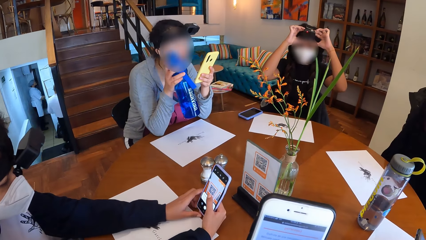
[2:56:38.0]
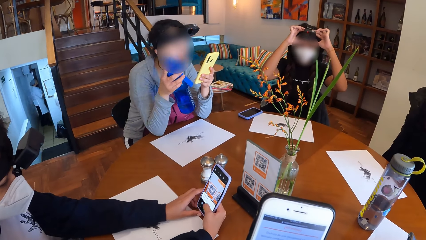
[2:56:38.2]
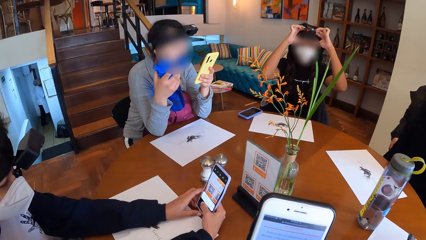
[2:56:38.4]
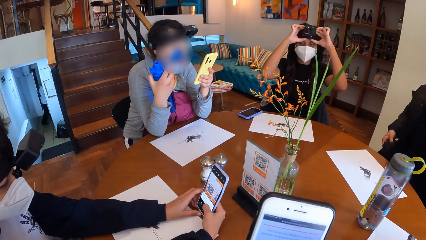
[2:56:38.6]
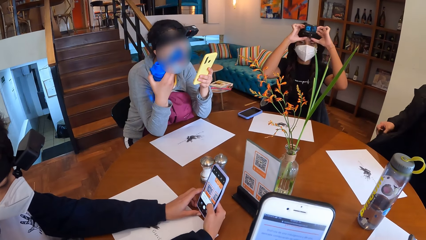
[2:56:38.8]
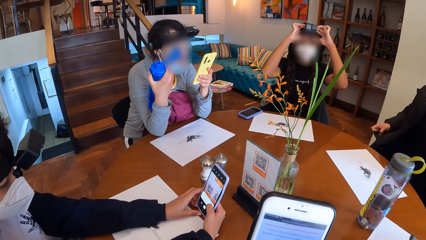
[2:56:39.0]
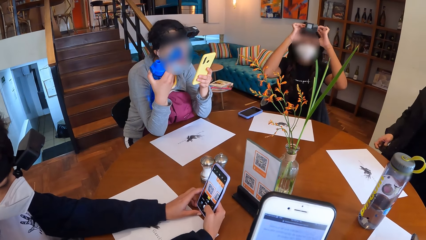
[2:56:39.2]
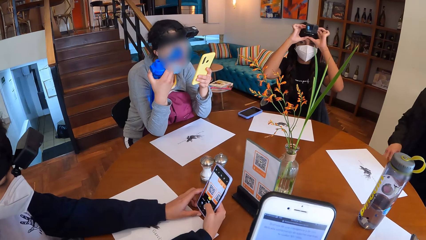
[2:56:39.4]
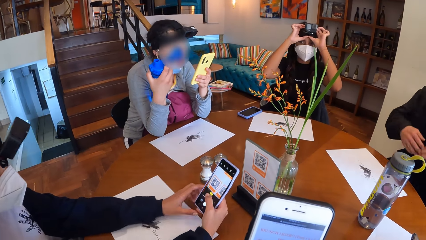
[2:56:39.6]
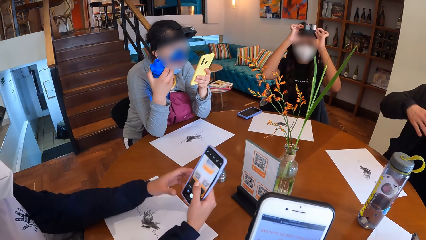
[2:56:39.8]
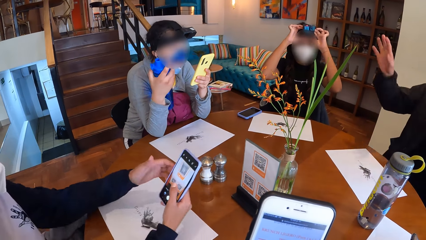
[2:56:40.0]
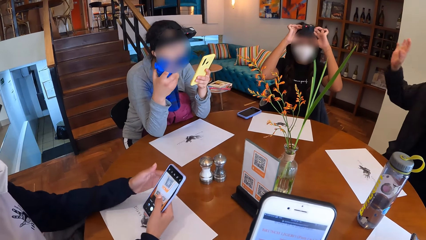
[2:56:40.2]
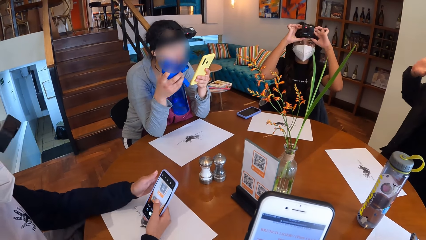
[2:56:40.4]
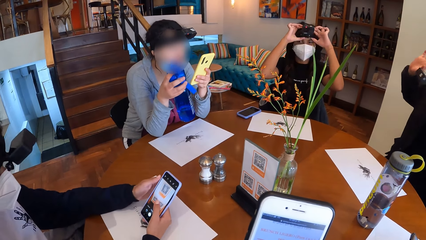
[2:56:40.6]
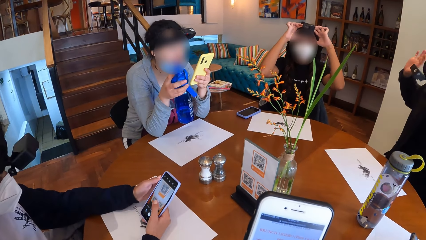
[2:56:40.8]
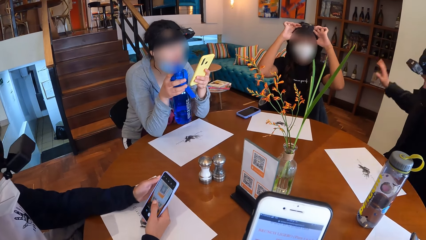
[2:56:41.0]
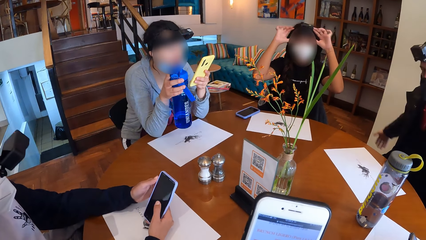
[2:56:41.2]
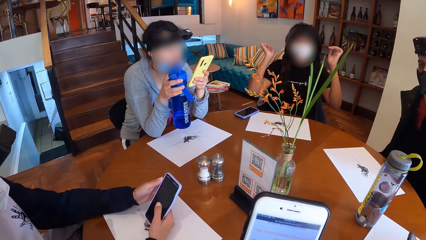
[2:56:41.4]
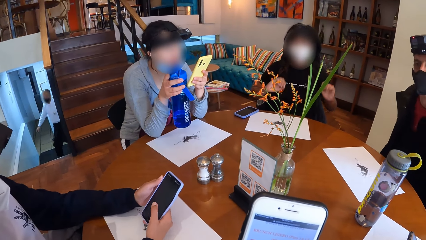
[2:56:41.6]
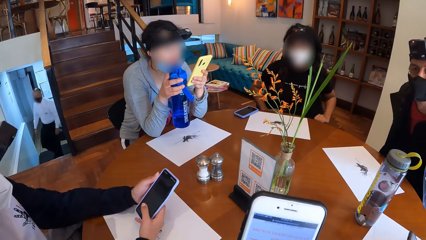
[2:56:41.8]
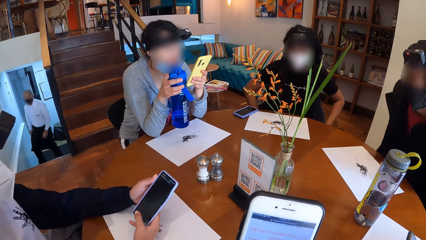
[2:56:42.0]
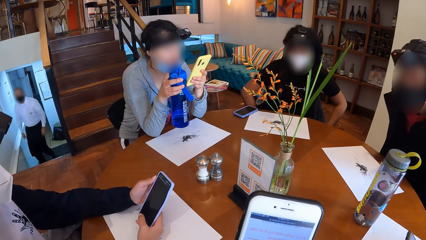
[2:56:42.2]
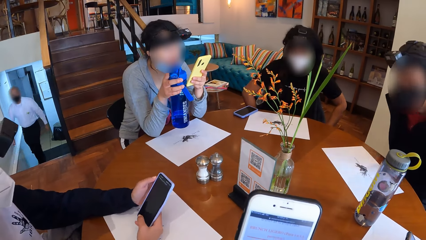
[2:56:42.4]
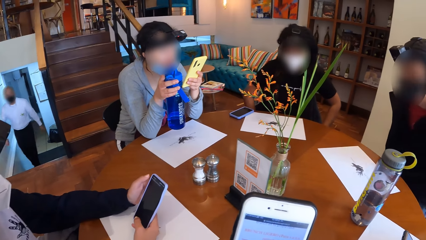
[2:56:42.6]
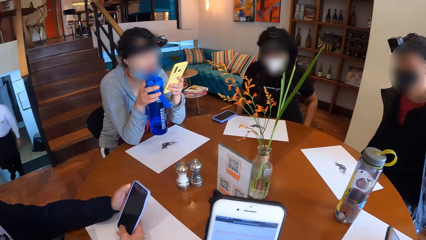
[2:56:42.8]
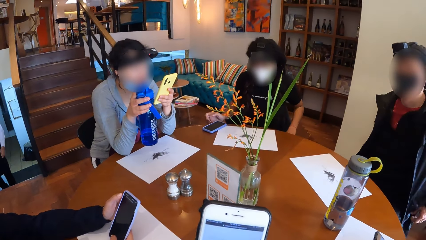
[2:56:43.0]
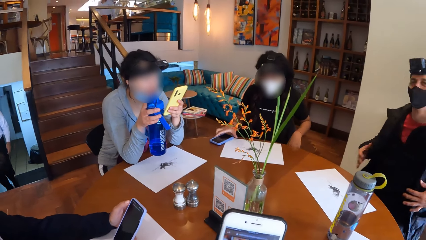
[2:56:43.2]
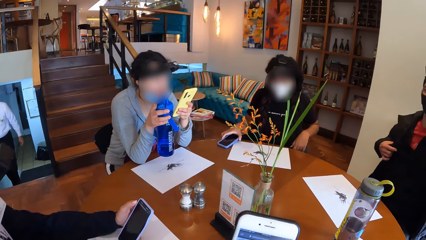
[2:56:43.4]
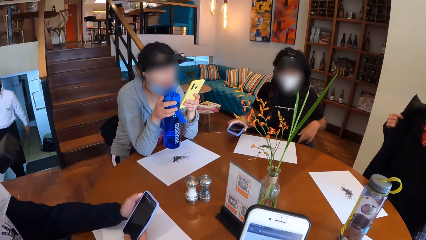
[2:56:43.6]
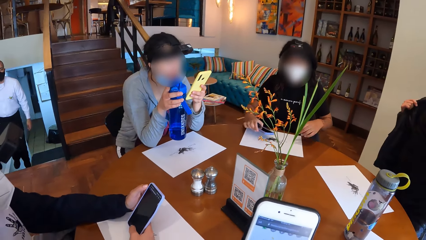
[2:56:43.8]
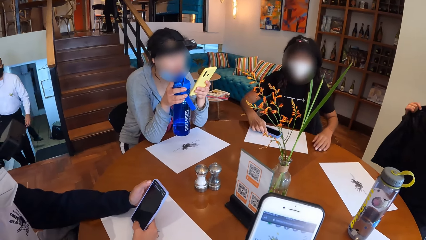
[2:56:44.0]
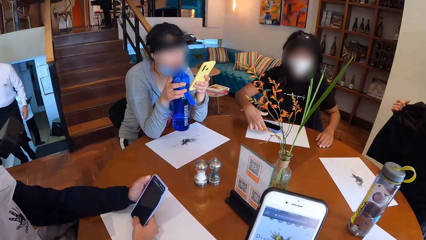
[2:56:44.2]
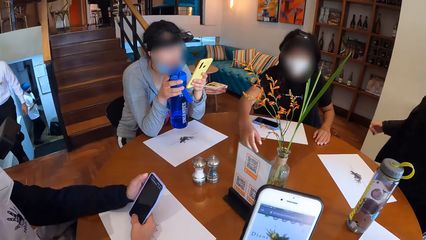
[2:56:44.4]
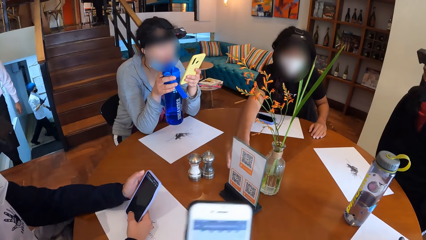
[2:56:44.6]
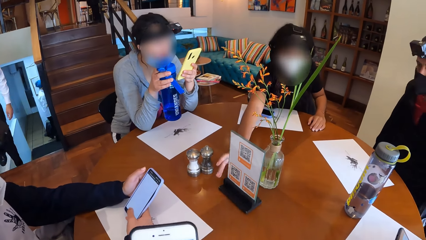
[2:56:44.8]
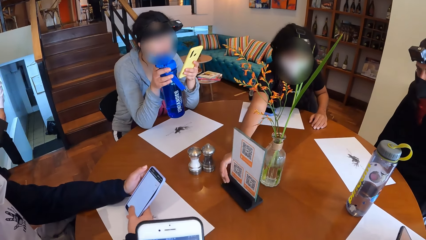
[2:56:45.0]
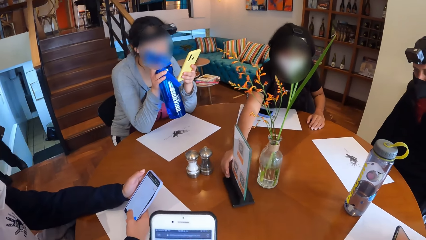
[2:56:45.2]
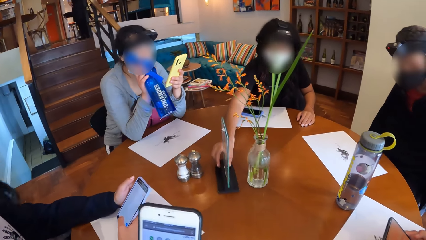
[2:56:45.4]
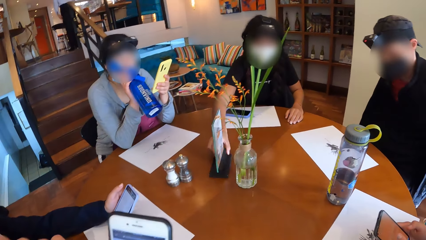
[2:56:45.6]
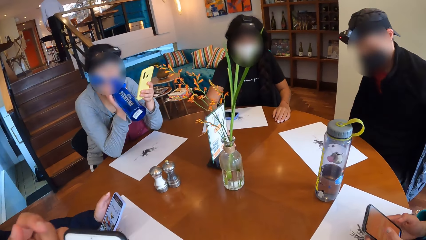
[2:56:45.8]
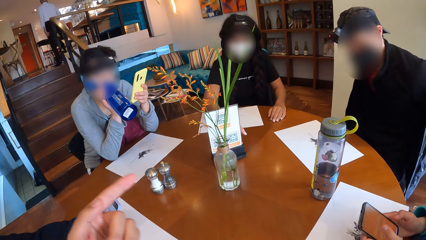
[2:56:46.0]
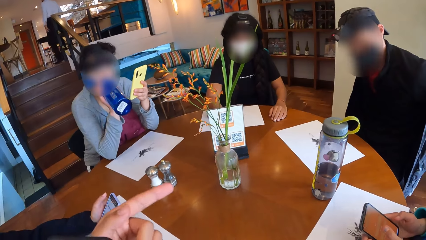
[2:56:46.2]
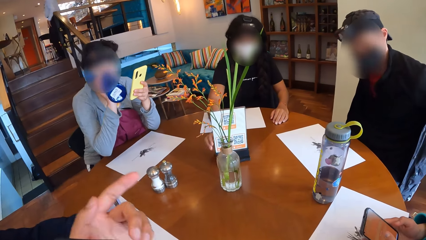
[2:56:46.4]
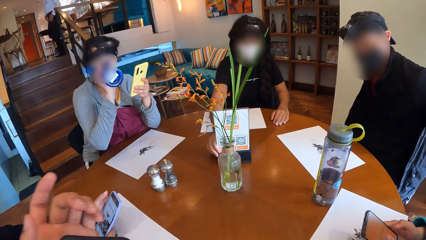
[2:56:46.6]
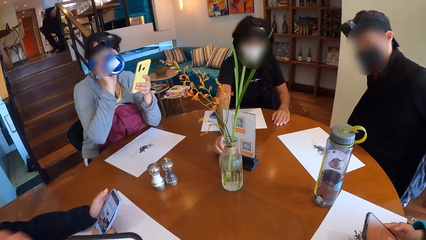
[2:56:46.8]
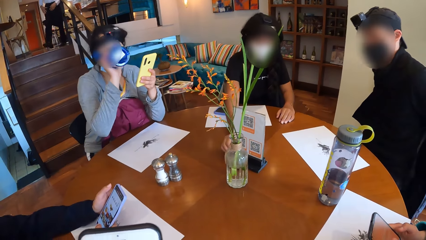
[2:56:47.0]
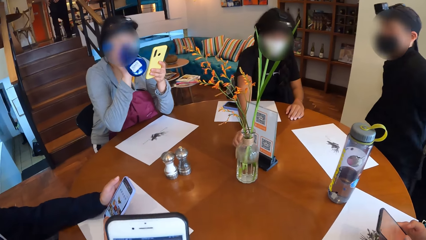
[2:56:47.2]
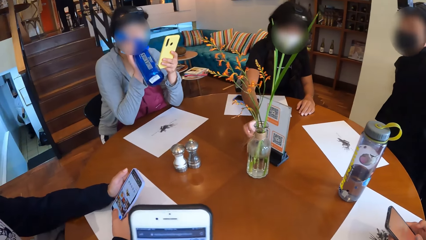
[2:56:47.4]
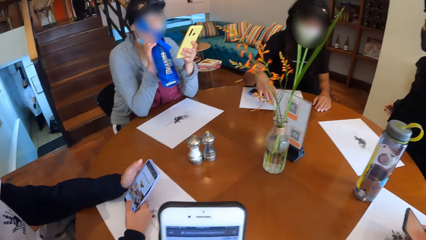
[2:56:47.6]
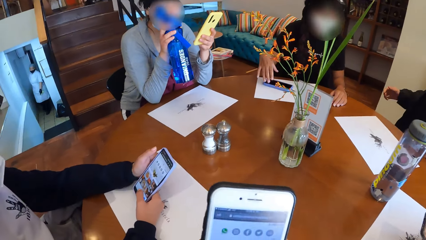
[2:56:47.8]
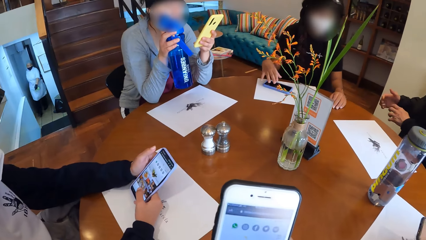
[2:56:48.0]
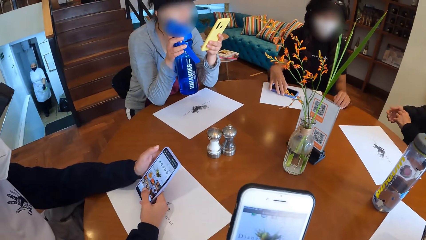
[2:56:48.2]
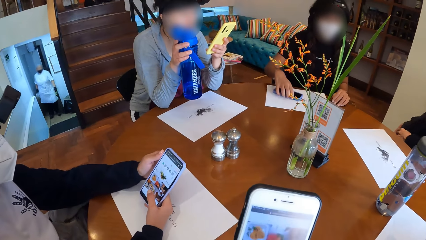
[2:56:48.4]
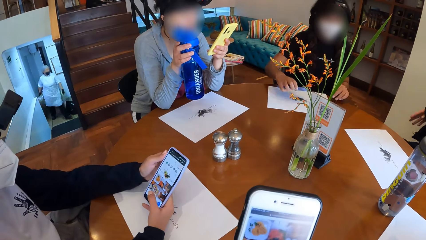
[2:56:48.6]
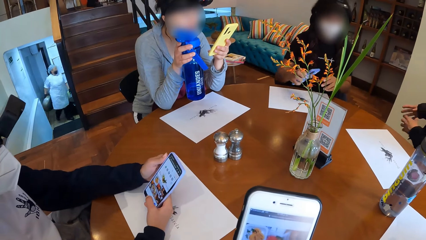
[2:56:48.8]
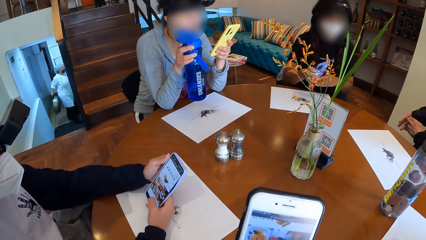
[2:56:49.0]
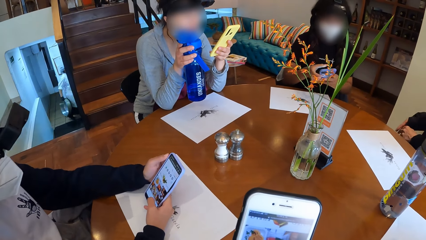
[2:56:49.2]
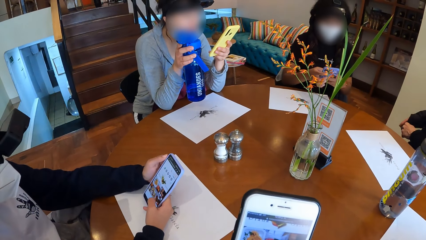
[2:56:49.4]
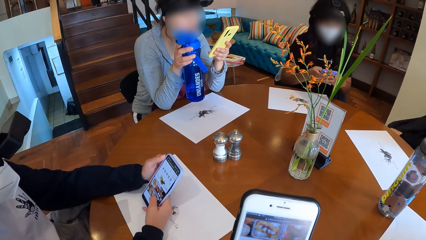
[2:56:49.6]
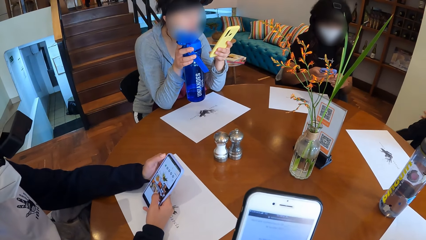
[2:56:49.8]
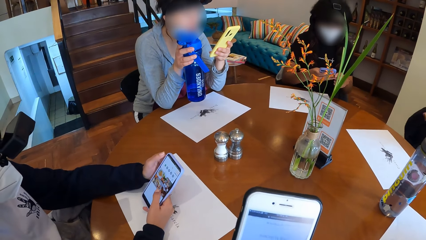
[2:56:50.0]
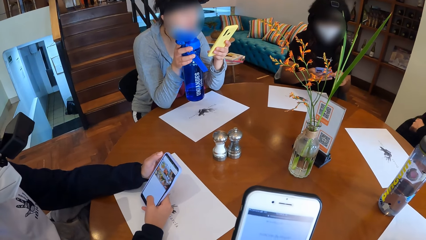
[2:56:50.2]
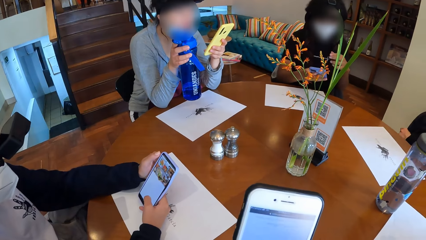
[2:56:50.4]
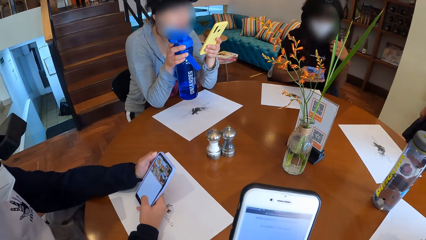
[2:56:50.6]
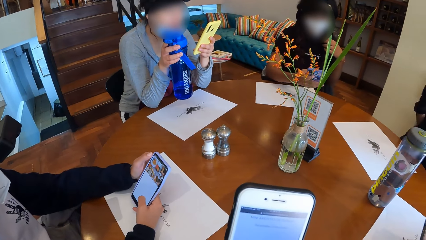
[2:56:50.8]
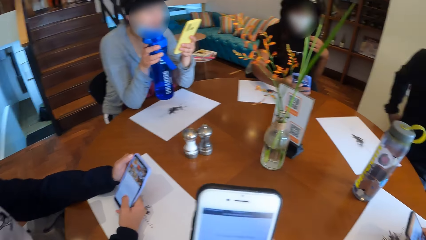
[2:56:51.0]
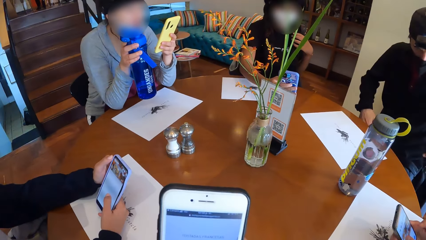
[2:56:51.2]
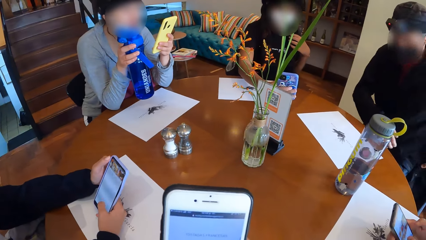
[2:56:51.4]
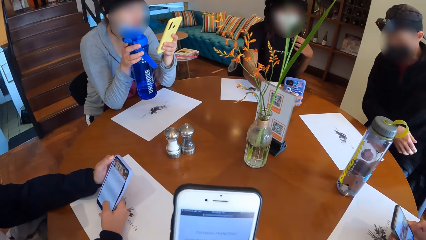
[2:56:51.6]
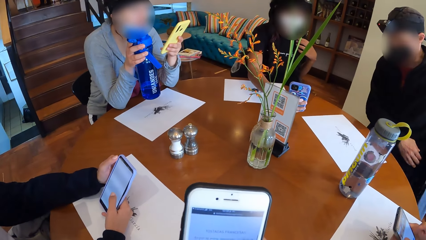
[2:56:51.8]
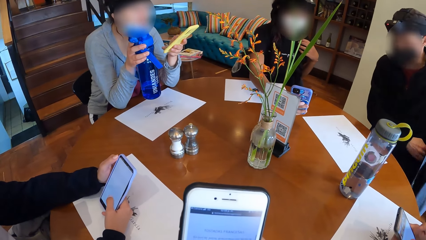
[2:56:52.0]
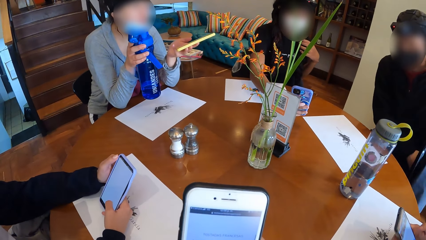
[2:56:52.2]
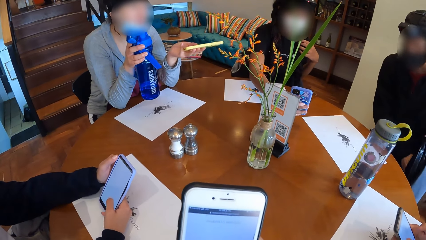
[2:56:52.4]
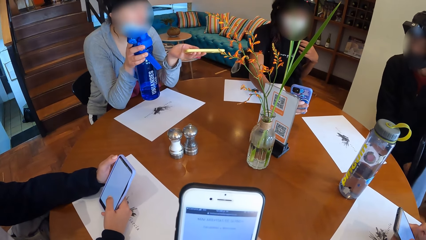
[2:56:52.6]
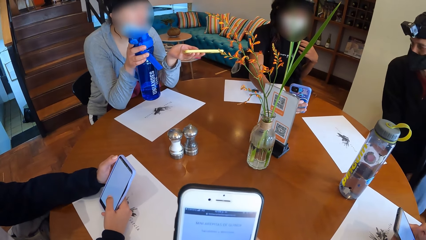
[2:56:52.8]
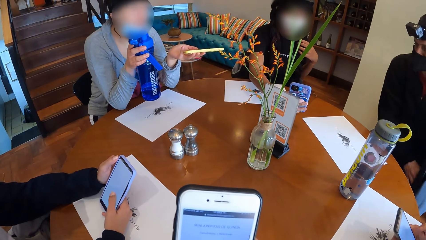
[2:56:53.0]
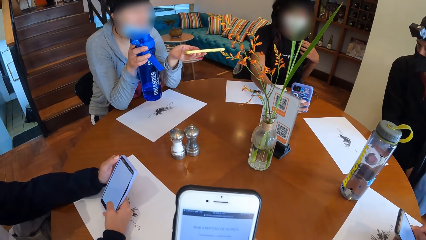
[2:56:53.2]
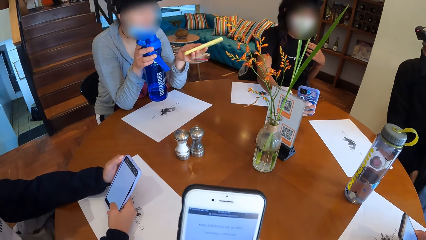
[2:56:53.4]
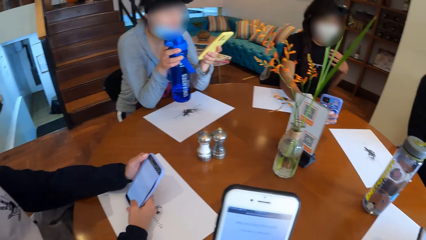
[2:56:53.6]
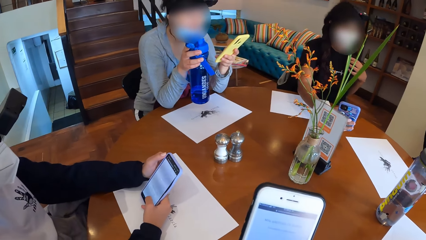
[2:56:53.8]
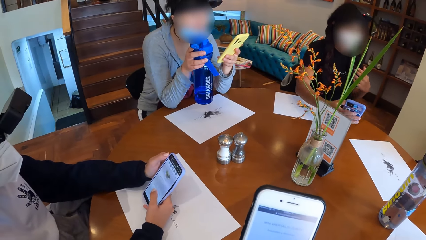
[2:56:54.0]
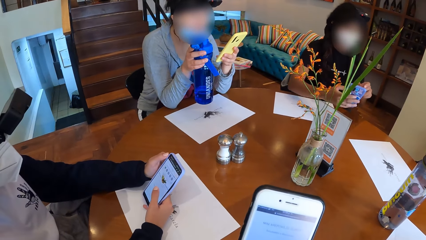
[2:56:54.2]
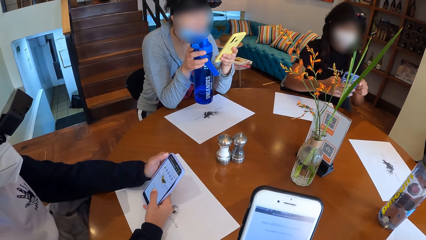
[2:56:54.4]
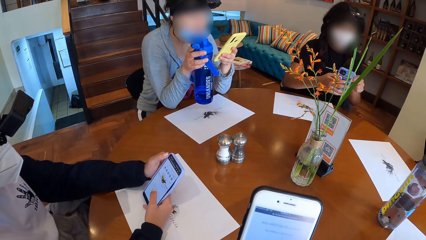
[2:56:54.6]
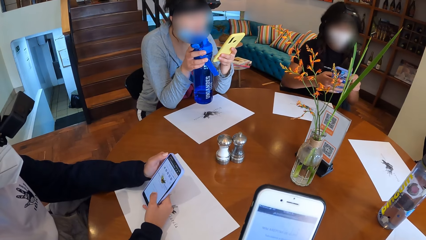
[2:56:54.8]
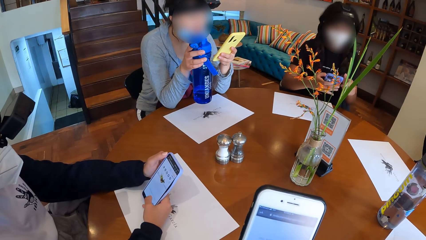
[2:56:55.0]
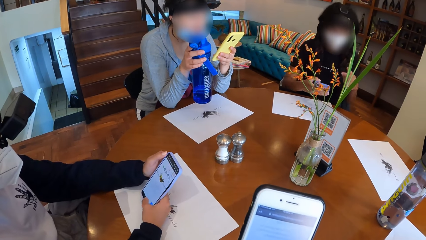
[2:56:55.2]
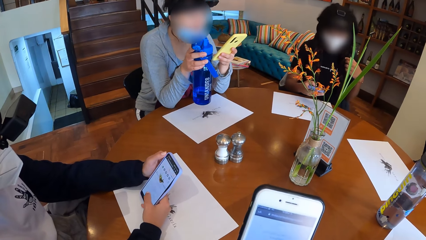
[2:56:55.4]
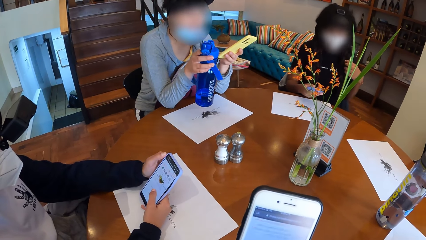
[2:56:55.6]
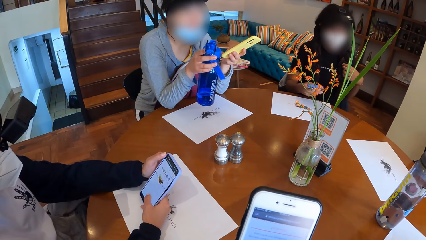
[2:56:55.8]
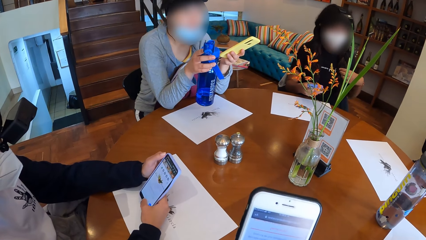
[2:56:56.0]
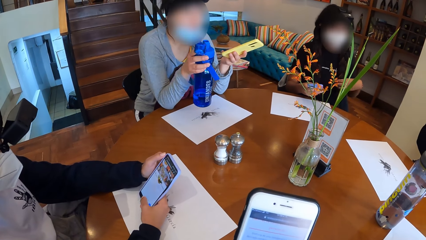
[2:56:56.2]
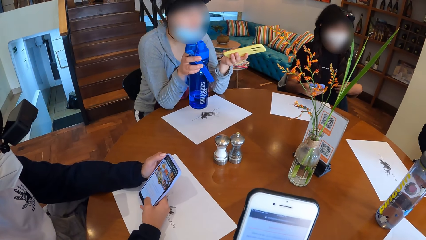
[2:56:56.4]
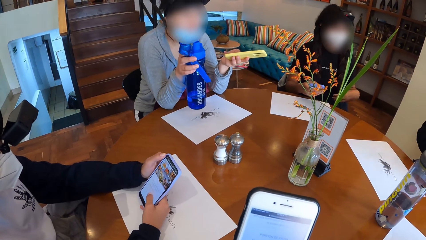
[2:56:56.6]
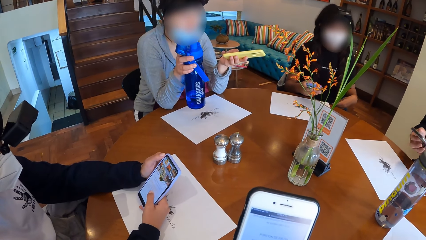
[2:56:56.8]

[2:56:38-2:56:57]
A man puts his left hand in his pocket. A woman picks up the phone from the table with her right hand. The man pulls his jacket with both hands. The woman places the phone in her right hand on the table and moves the food menu on the table with her right hand. Another woman drinks from the bottle of water in her right hand. The camera wearer raises a hand. They scroll the phone. The first woman picks up the phone from the table with her right hand and operates the phone in her hands. She touches her hair with her left hand. She operates the phone in her hands. She operates the phone in her right hand.
